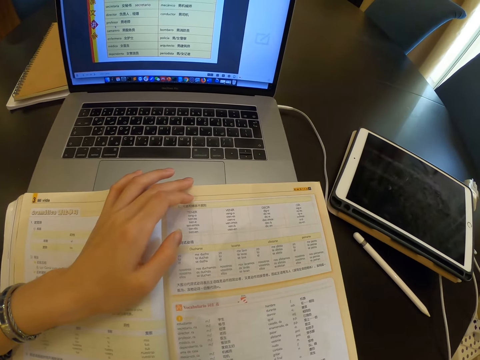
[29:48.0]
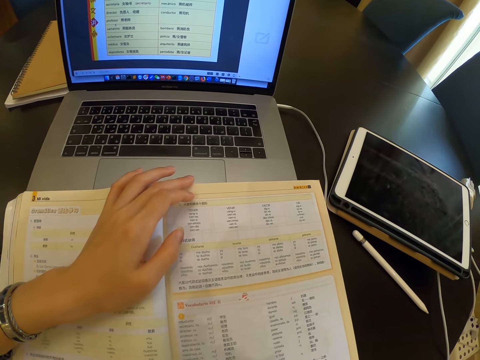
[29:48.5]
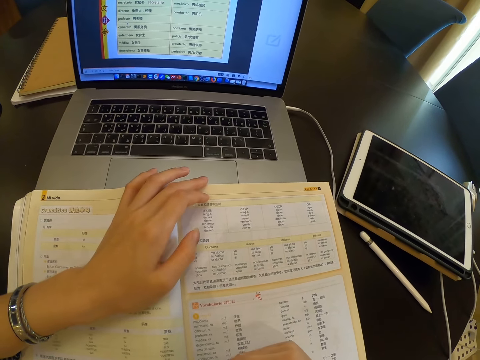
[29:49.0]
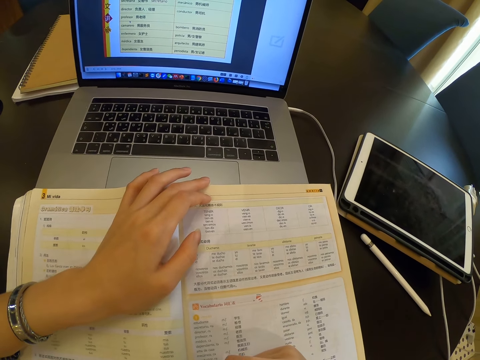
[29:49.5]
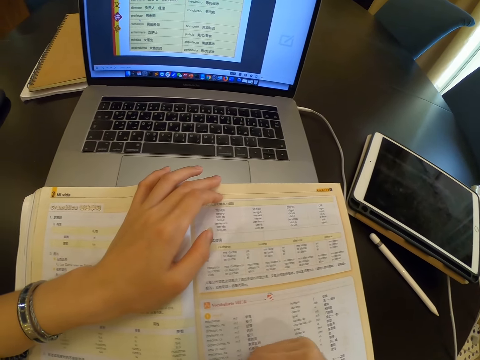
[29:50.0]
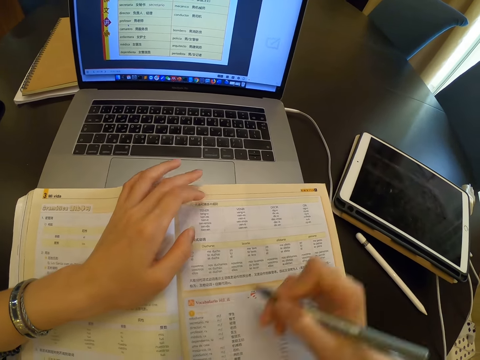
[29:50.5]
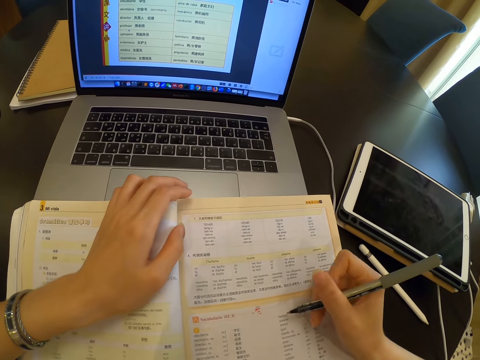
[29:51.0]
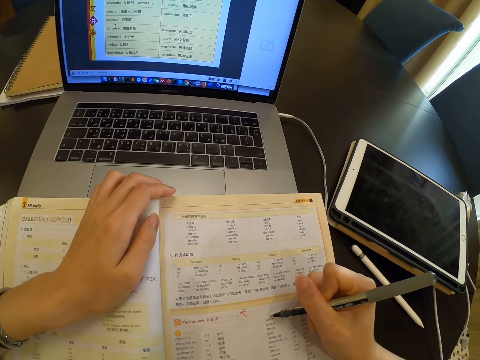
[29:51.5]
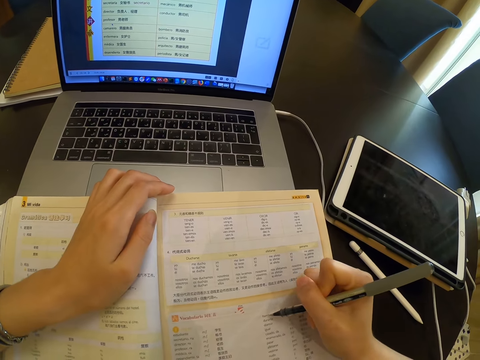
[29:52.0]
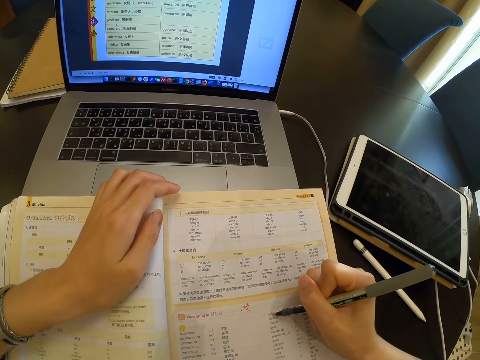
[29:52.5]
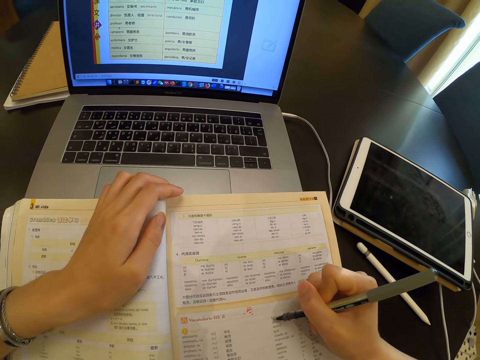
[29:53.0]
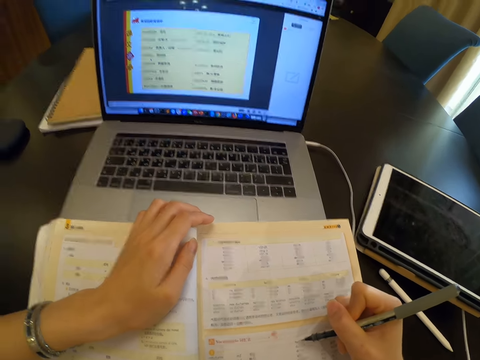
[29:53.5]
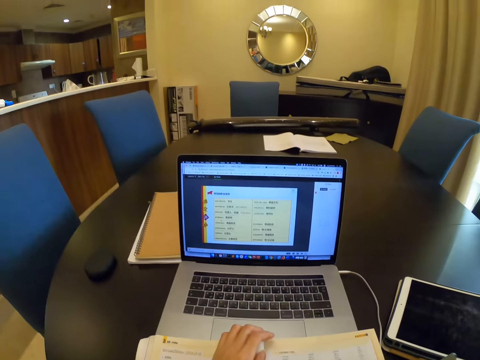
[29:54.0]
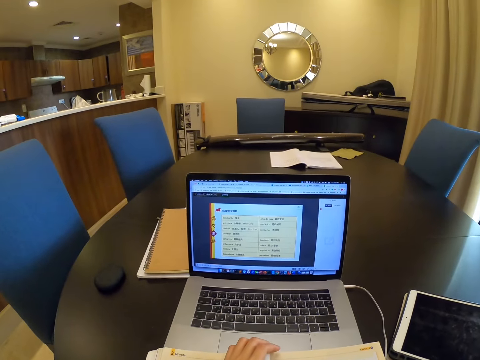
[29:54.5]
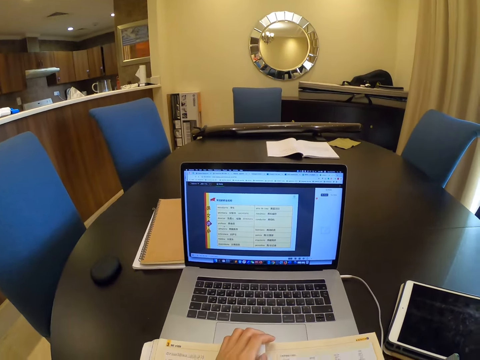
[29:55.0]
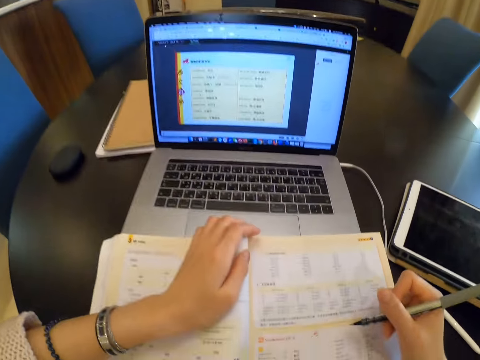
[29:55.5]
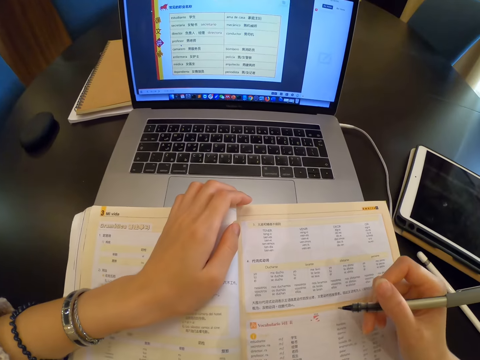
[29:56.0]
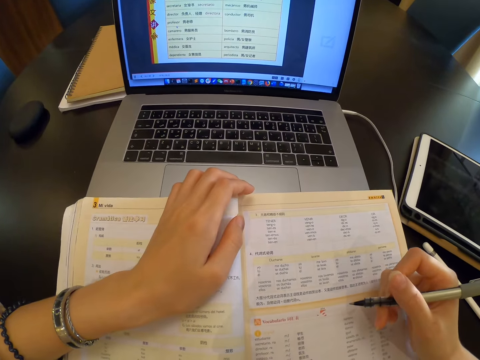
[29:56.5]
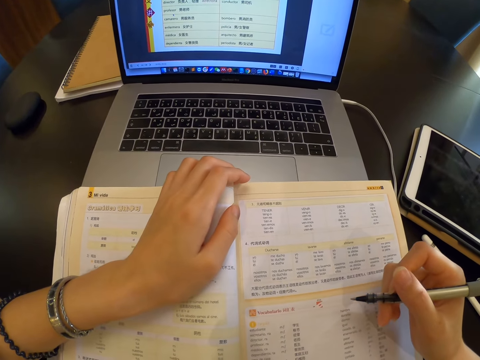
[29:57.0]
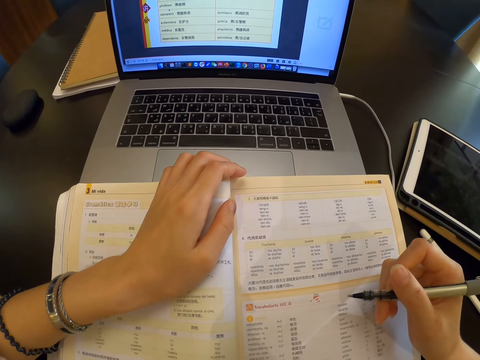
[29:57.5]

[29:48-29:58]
The camera wearer marks on the book. They look at the laptop screen.

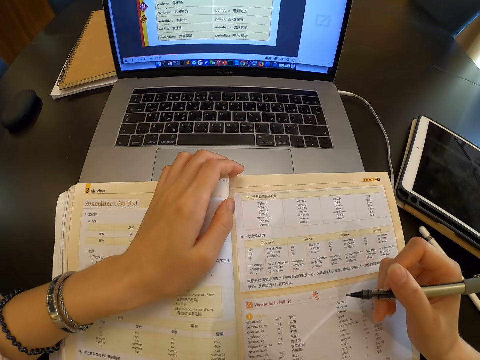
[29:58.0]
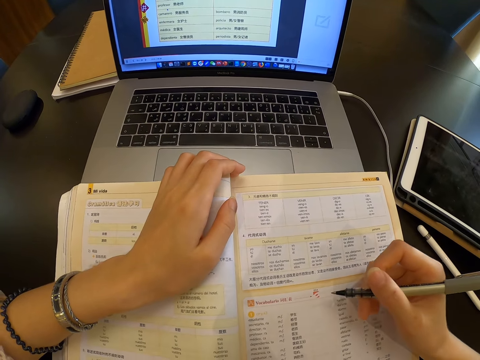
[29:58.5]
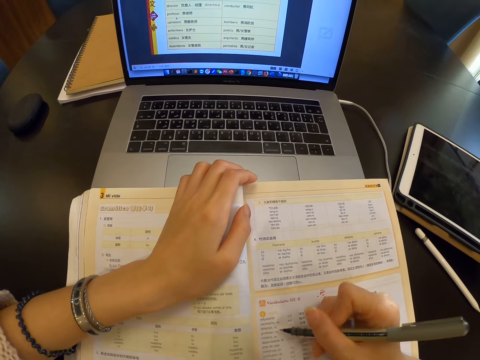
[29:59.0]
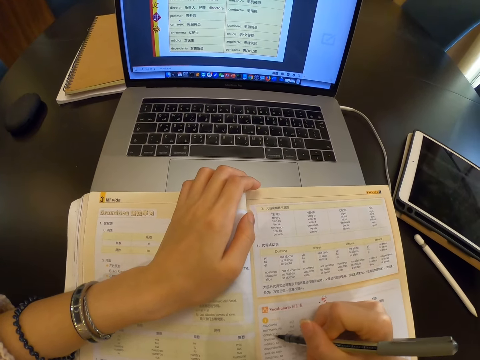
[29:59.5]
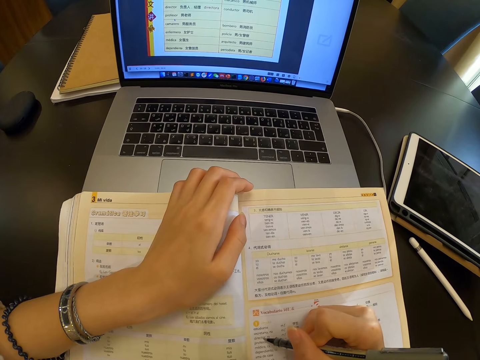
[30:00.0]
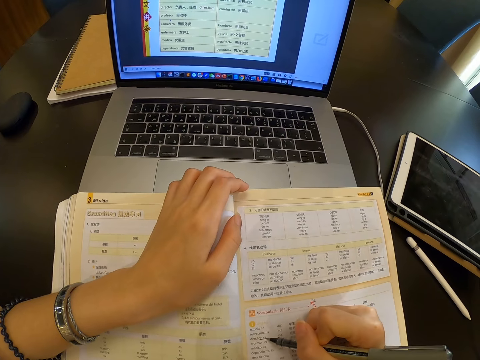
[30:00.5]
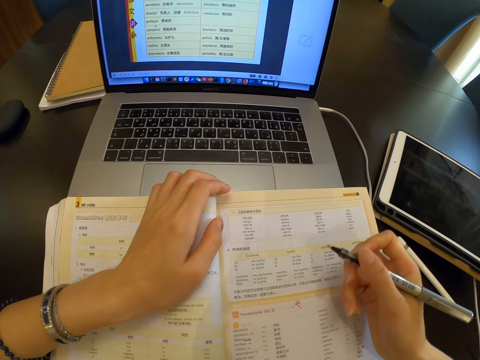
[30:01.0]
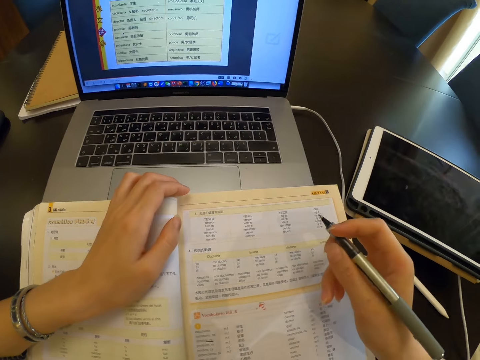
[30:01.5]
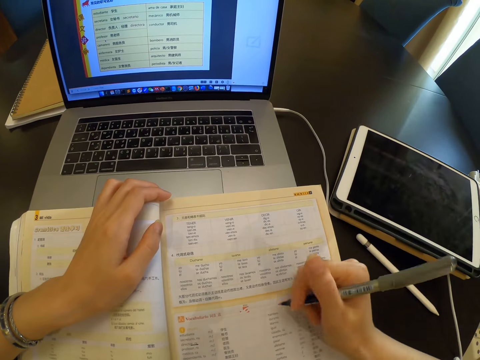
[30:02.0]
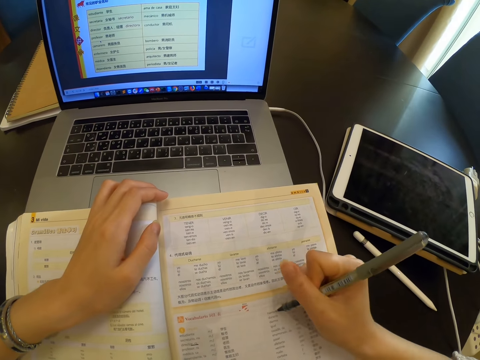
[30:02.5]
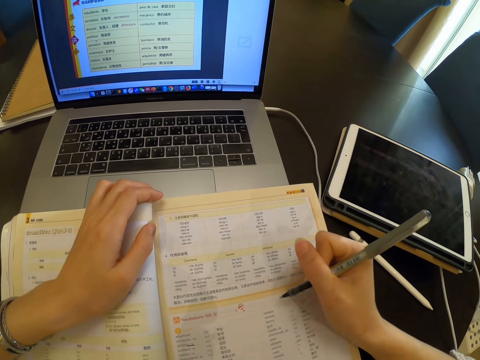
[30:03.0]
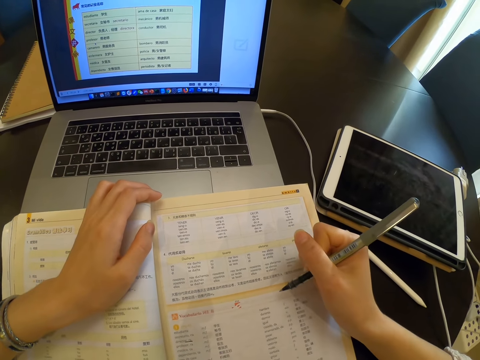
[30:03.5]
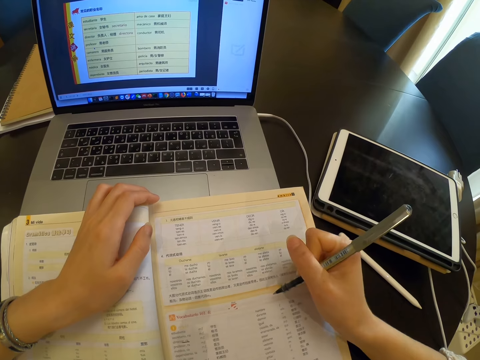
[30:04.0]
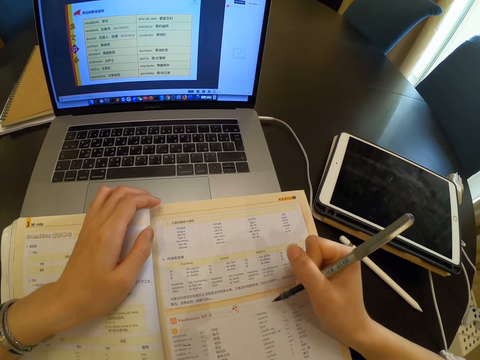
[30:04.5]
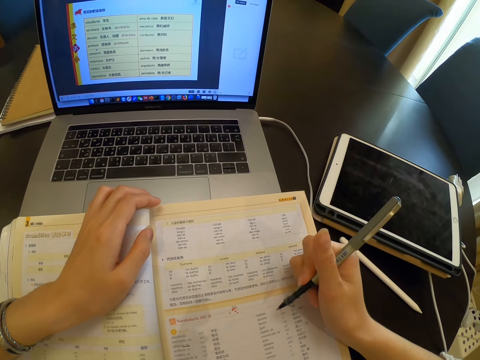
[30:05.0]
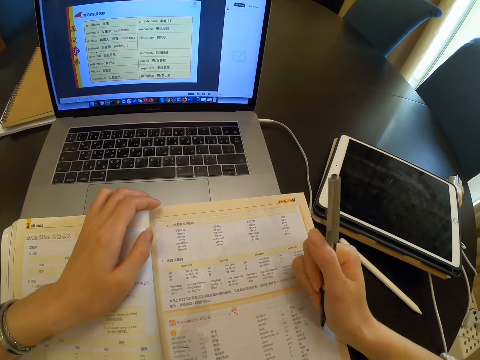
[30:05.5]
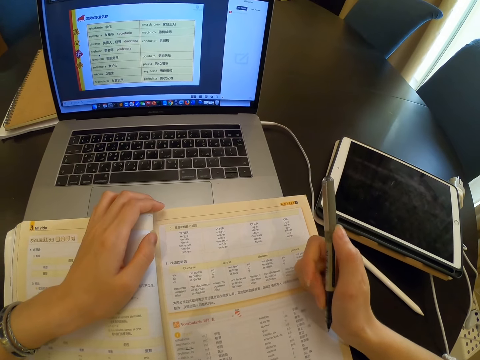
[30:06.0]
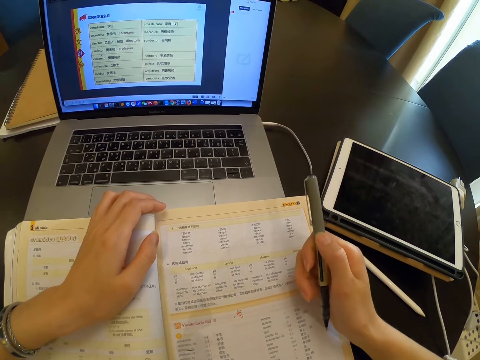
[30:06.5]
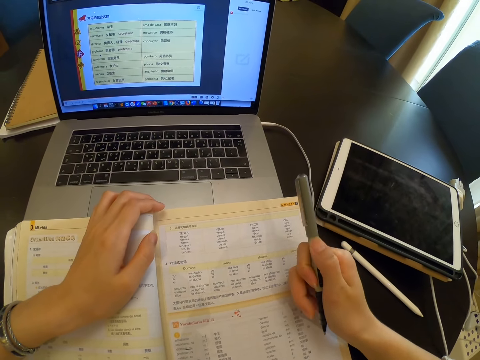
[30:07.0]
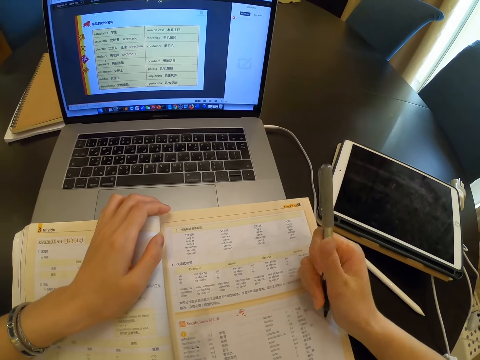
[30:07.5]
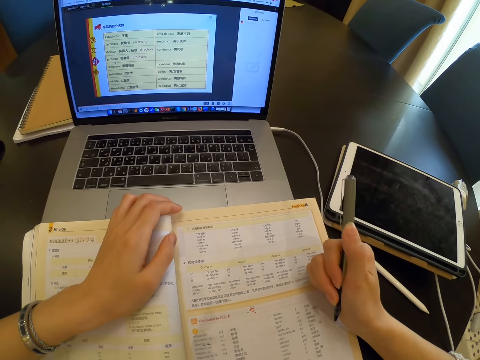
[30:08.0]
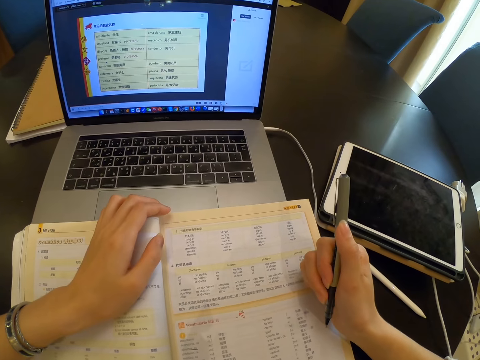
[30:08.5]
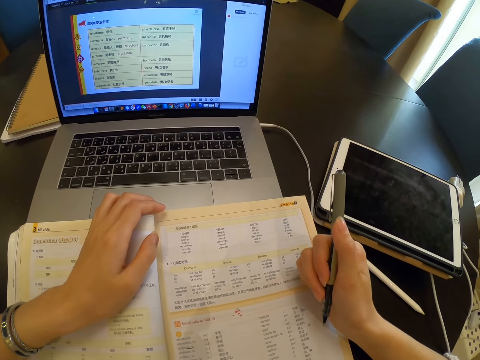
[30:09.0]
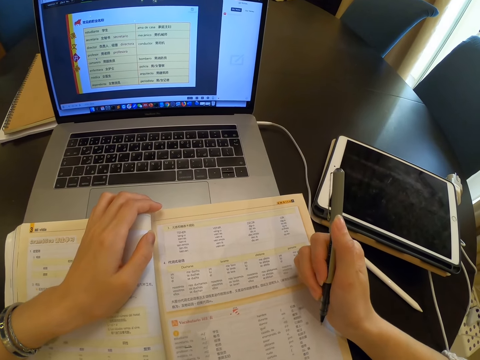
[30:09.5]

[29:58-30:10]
The camera wearer marks on the book. They read the book.
